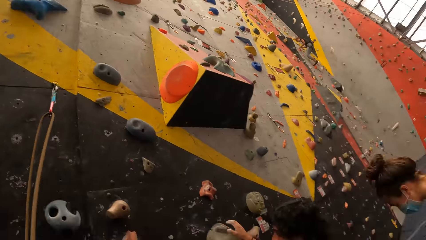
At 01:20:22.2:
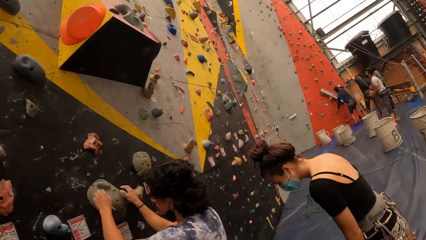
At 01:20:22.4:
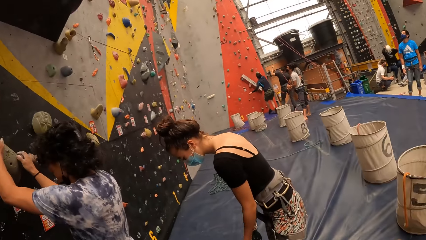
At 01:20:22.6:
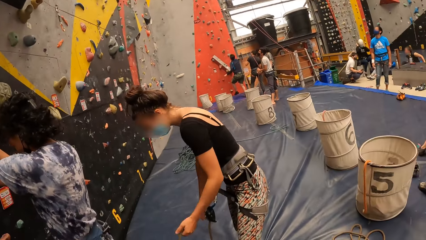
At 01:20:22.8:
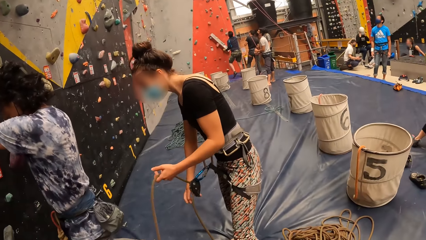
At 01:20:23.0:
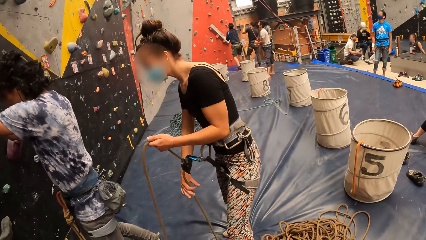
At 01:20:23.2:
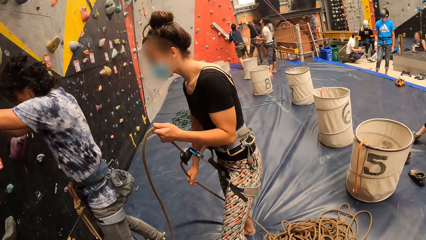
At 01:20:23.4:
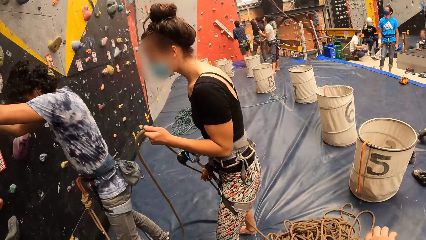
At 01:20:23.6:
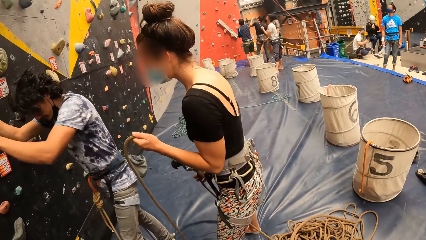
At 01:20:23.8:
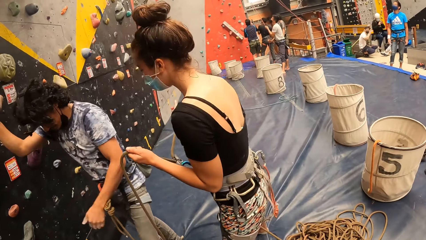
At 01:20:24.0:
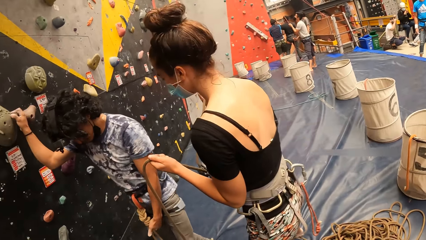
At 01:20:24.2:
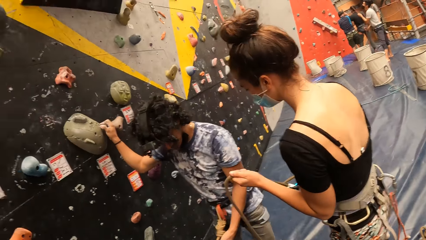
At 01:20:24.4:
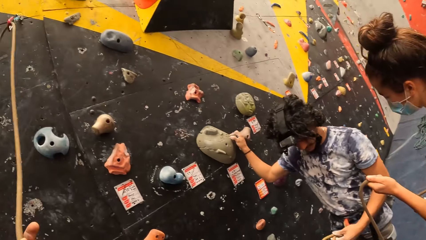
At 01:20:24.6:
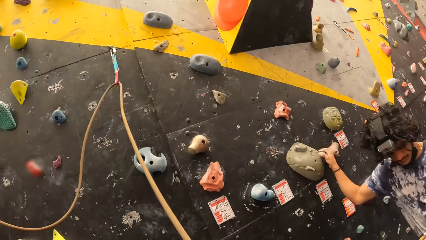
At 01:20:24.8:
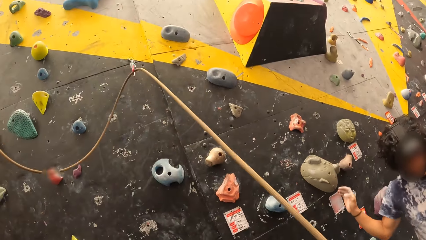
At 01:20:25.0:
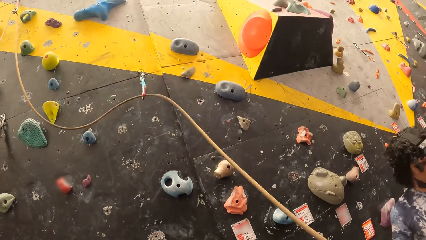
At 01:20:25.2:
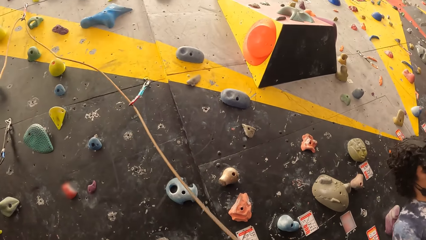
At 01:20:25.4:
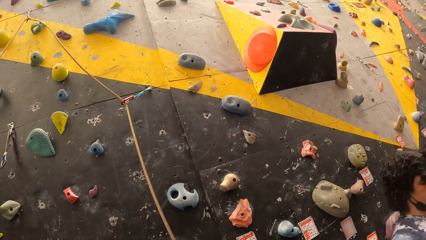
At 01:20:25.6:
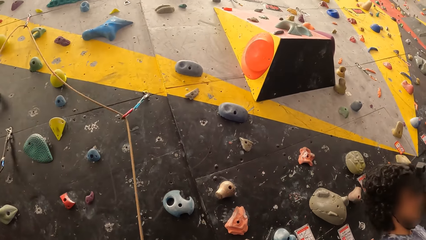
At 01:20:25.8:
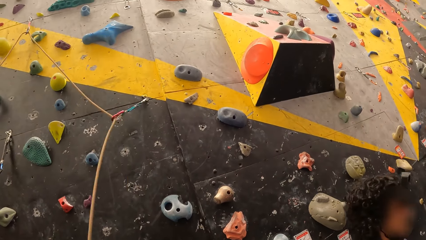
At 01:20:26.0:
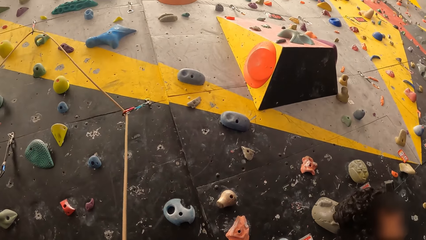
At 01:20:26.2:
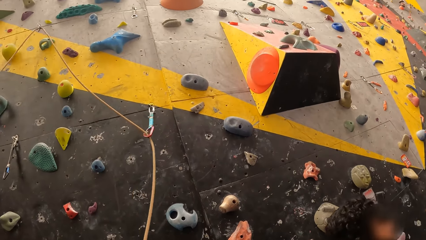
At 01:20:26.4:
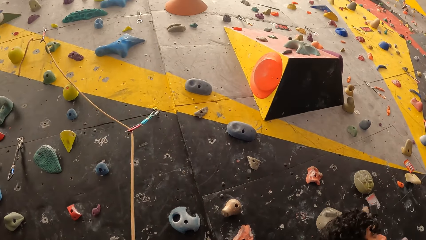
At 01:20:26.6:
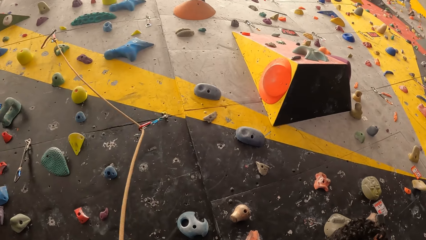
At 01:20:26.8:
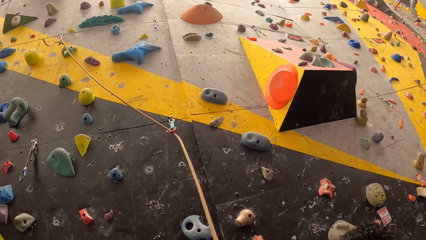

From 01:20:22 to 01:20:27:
A woman stretches a rope. The woman holds the rope with hands. The camera wearer moves the rope. They look around. They look at the climbing wall. They pull the rope from the wall.

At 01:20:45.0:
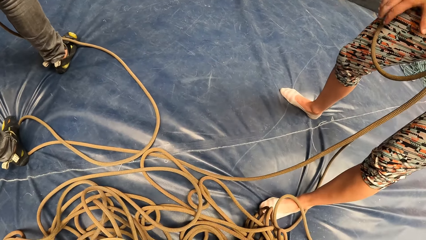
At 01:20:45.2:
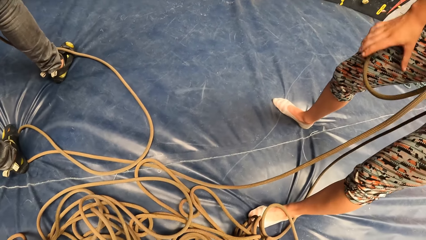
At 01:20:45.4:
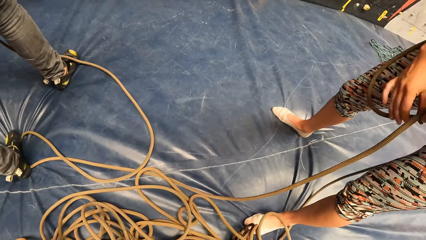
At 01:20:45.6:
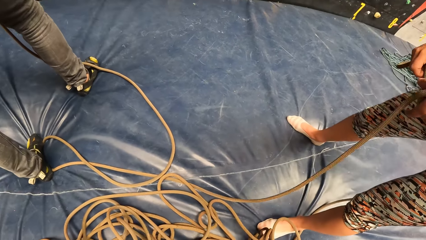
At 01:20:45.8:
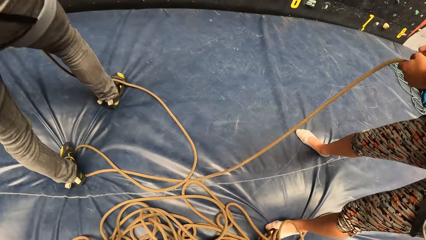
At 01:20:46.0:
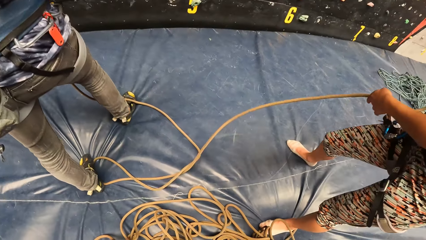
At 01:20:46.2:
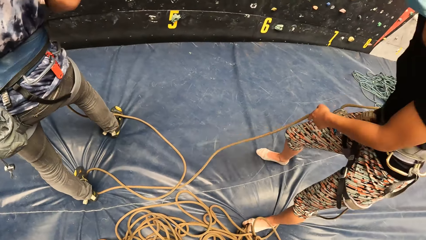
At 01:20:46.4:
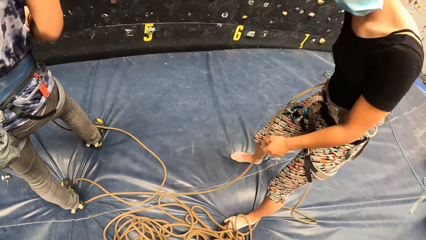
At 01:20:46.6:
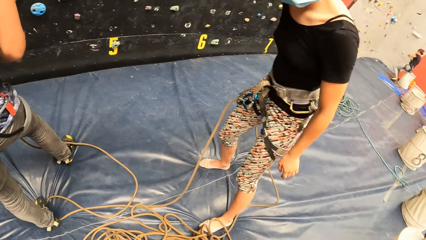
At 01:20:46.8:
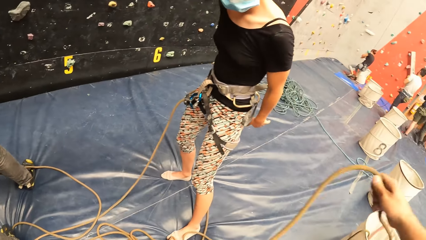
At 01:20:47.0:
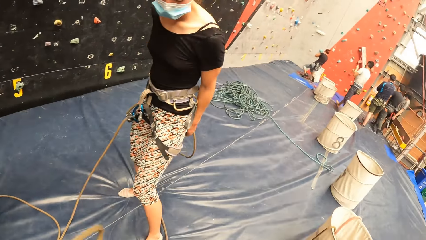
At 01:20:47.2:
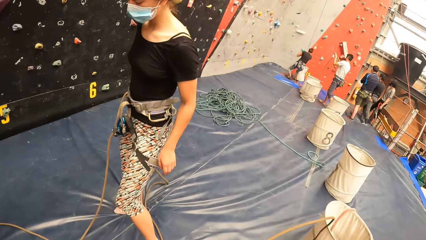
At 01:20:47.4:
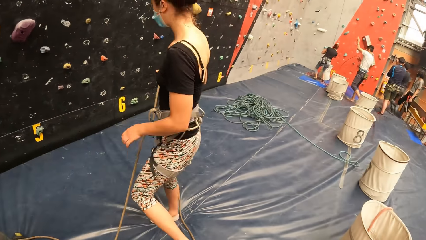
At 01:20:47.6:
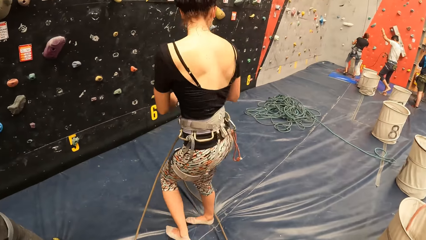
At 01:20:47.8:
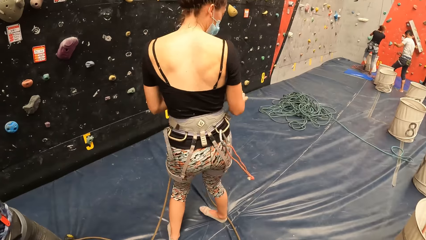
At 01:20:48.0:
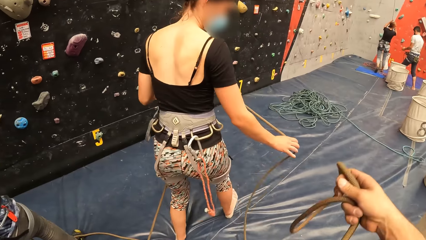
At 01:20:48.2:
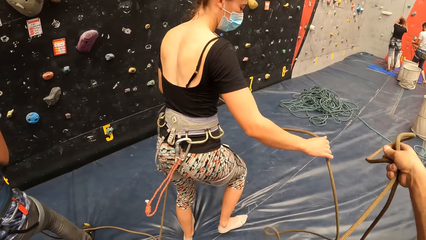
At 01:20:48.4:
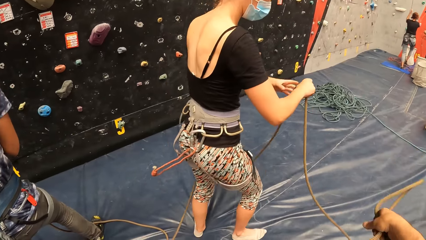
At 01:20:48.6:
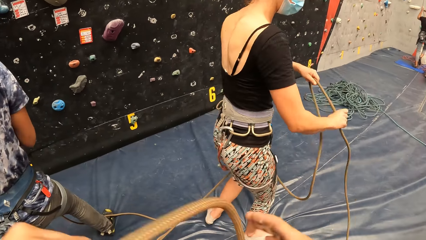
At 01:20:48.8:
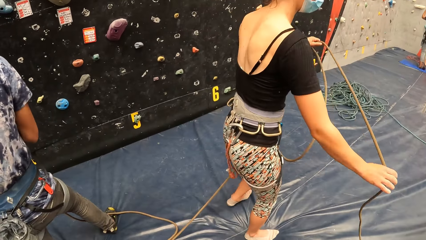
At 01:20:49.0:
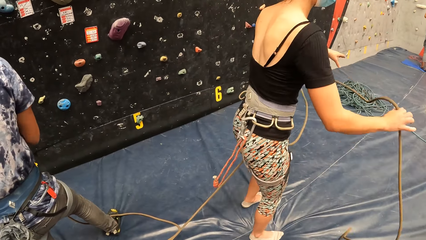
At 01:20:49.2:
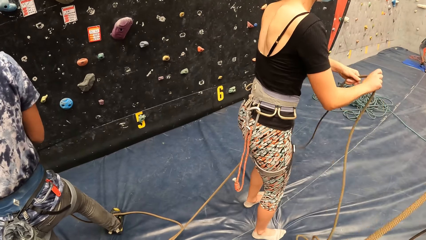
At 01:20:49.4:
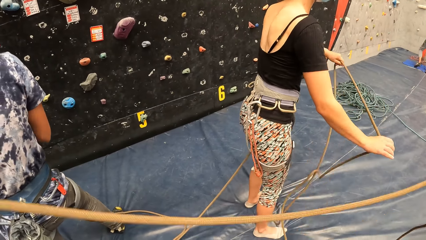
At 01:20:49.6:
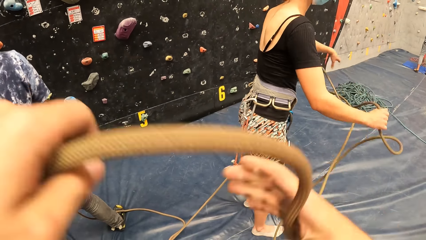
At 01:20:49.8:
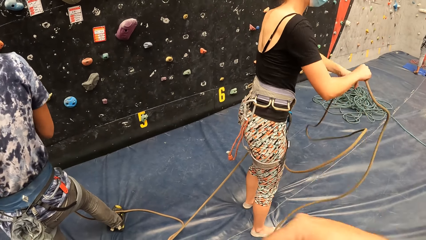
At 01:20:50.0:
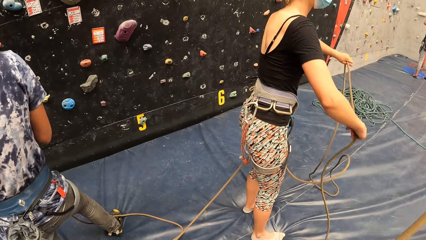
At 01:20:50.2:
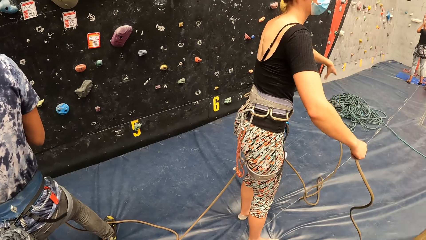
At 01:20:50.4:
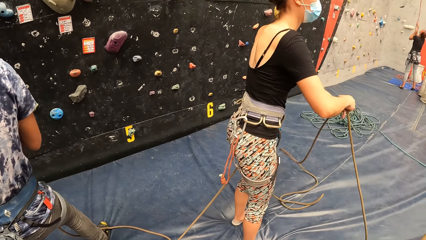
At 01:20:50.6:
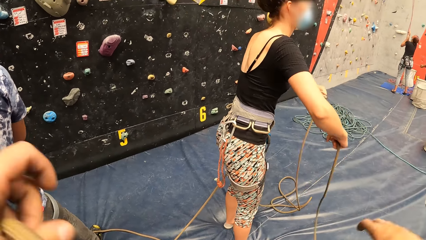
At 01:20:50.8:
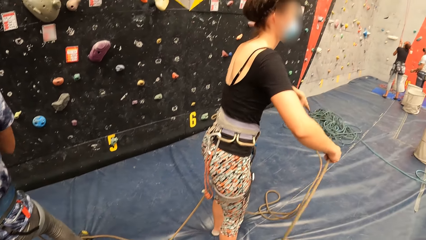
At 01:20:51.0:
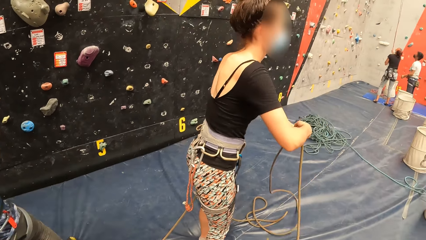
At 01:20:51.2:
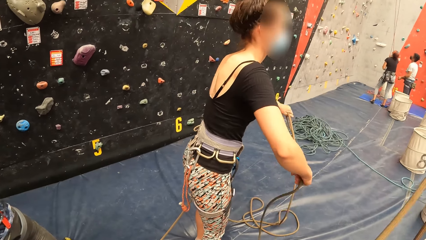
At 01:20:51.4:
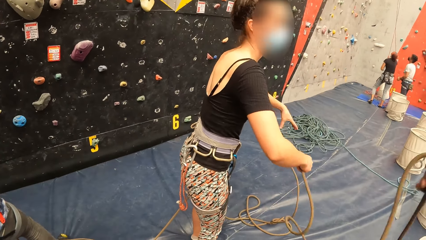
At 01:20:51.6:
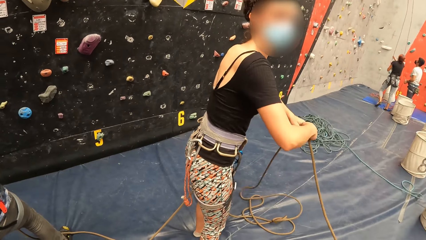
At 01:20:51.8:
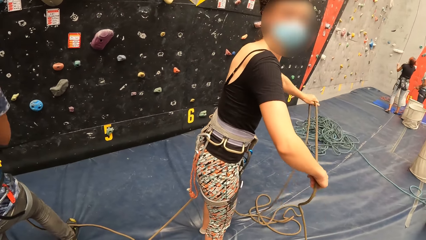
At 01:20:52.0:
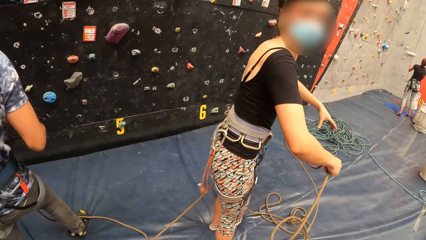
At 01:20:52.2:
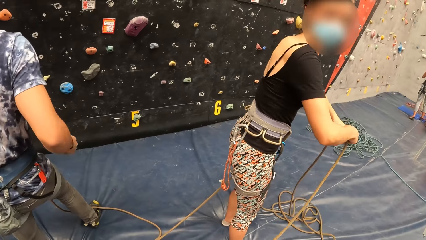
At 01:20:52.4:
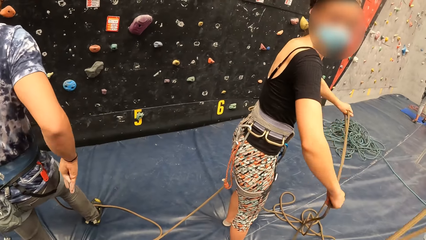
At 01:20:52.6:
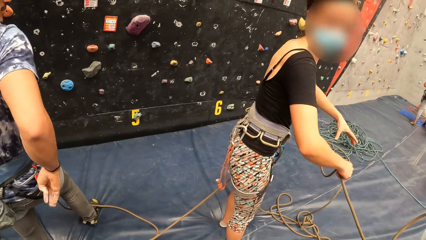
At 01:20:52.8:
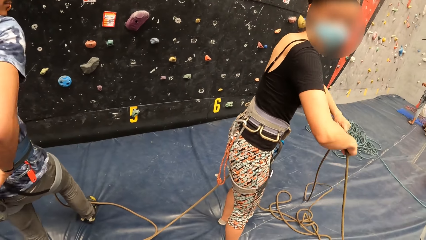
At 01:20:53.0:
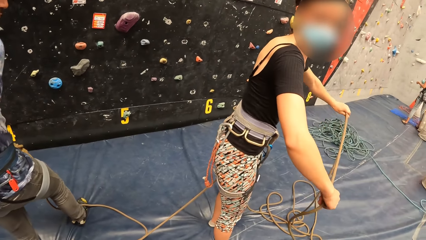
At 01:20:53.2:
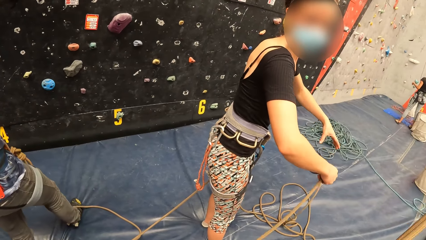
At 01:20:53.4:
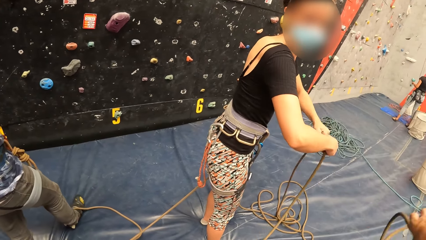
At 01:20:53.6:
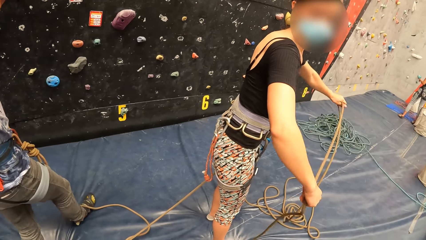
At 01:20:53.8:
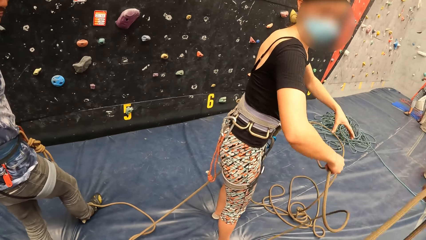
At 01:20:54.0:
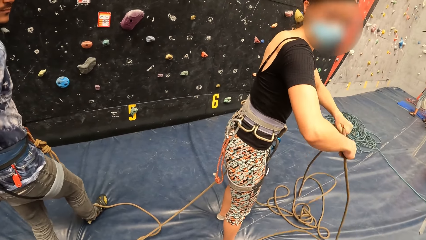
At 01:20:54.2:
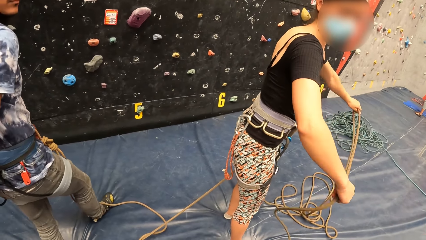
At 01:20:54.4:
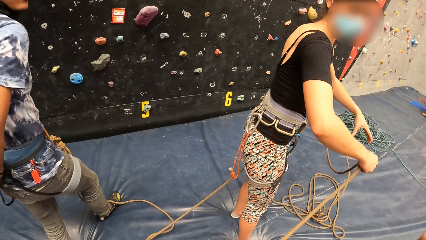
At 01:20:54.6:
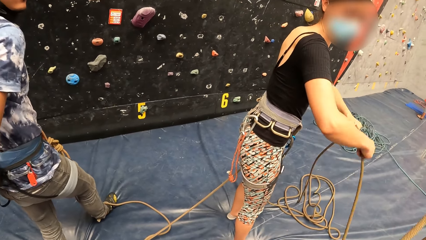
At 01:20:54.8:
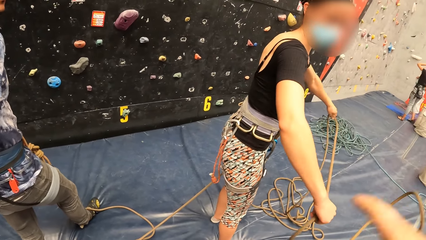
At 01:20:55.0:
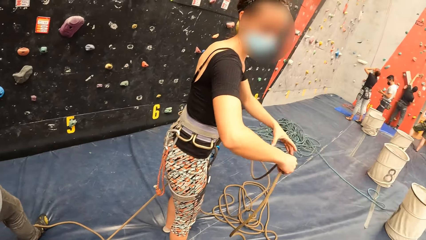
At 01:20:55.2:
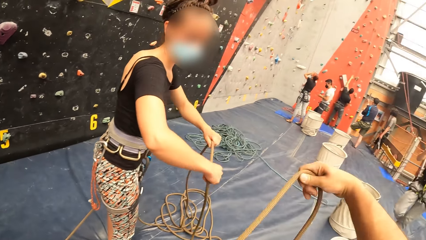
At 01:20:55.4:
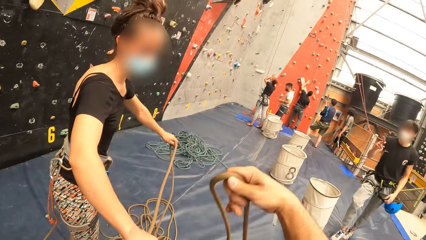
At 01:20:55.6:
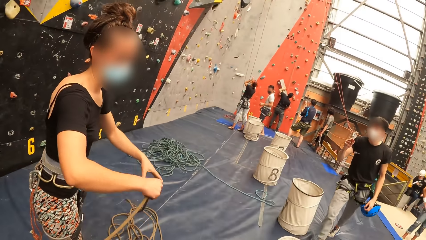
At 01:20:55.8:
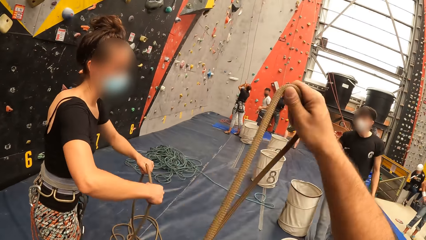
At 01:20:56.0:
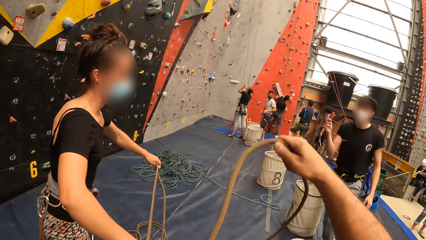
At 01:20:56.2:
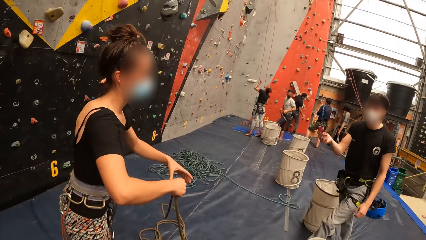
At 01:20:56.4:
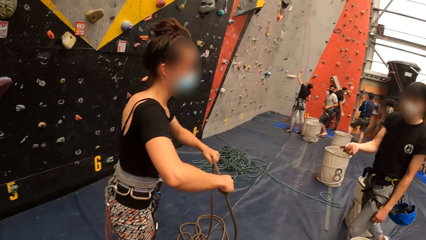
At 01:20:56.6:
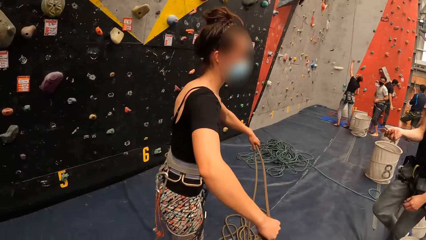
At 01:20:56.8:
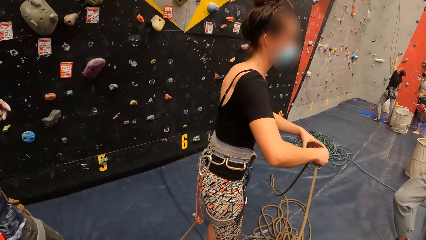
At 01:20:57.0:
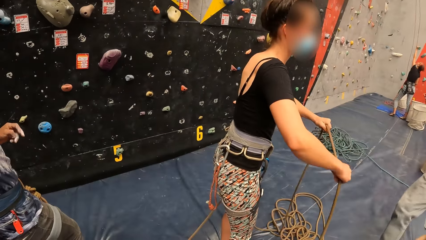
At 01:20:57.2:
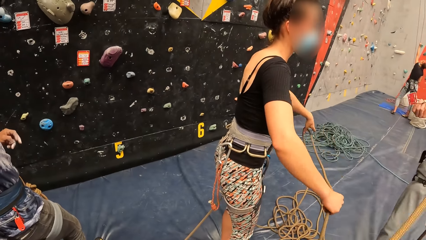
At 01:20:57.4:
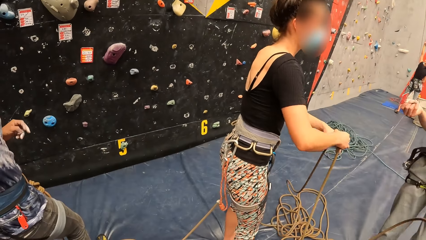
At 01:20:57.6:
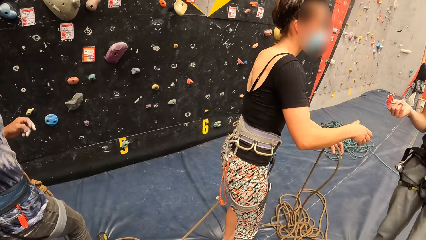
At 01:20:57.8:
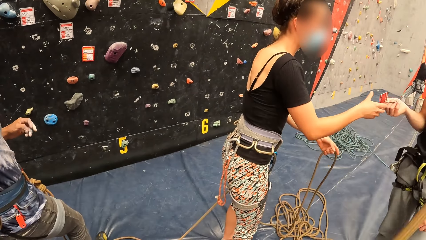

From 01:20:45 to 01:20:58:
The camera wearer moves a rope. A woman turns around. The camera wearer looks around. They stretch the rope. The woman stretches the rope. The camera wearer holds the rope. The woman straightens the rope.
